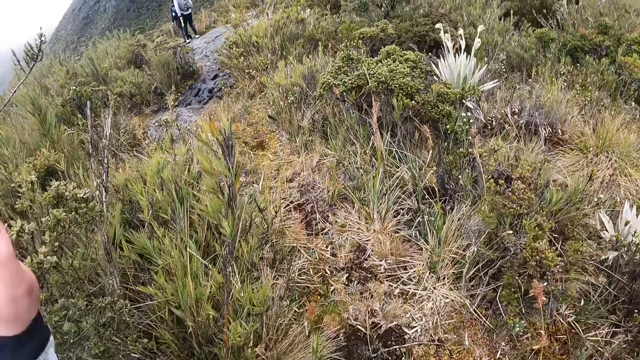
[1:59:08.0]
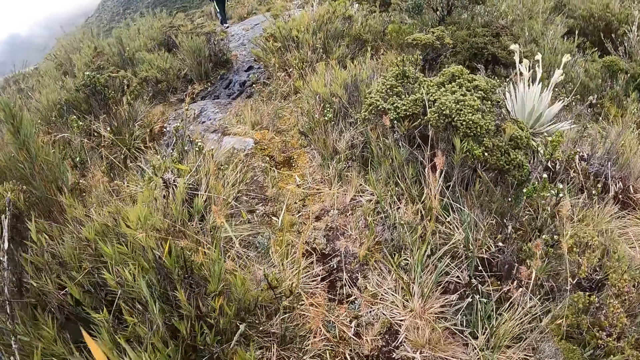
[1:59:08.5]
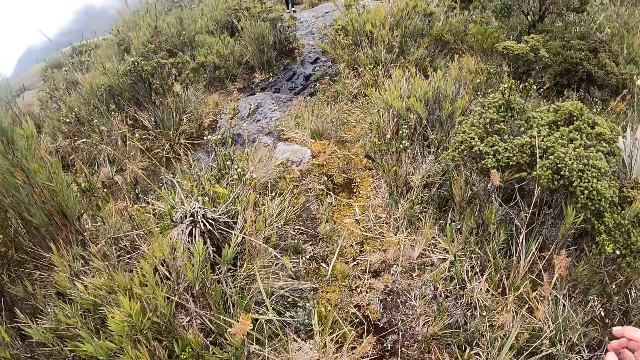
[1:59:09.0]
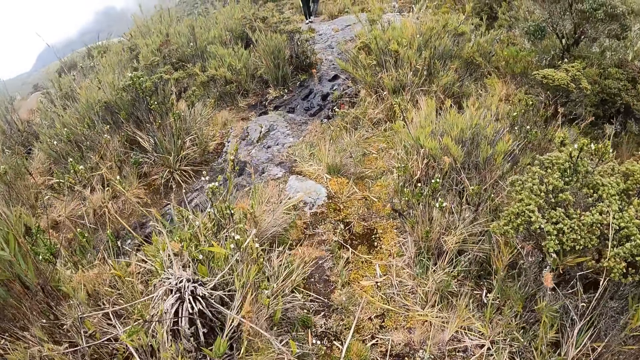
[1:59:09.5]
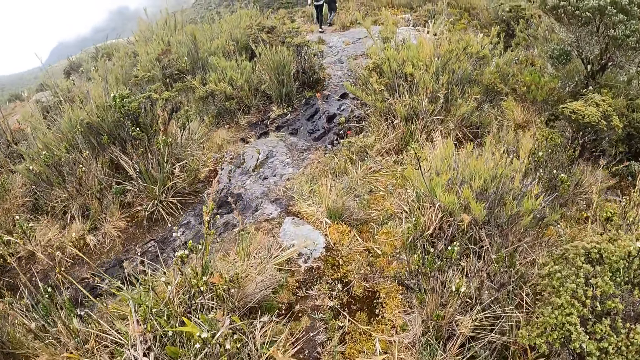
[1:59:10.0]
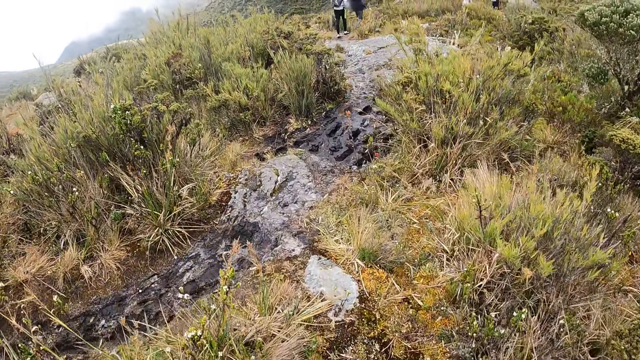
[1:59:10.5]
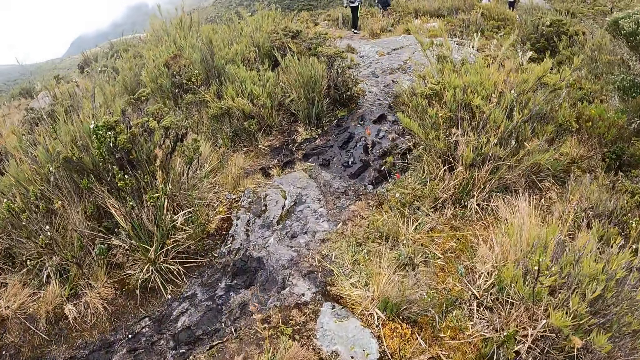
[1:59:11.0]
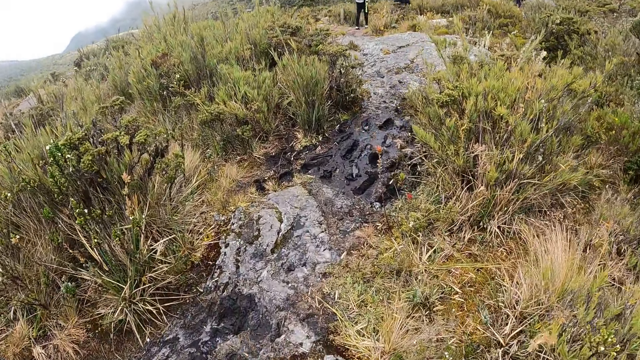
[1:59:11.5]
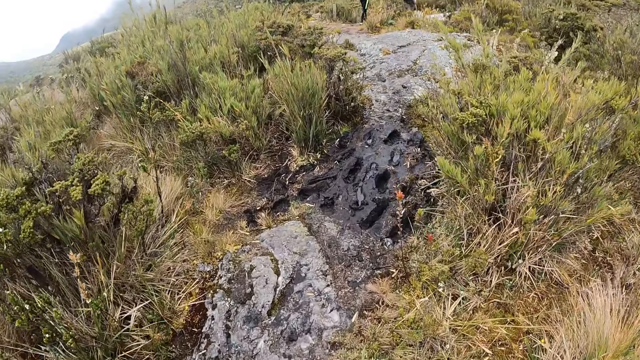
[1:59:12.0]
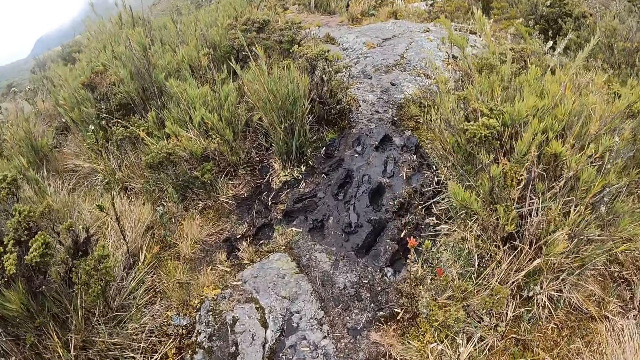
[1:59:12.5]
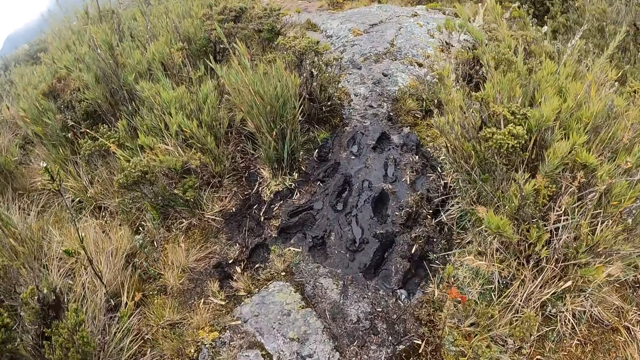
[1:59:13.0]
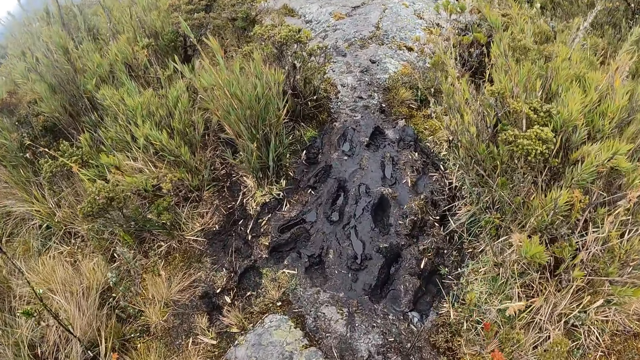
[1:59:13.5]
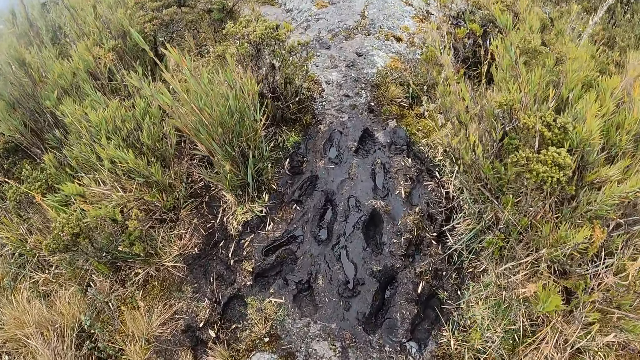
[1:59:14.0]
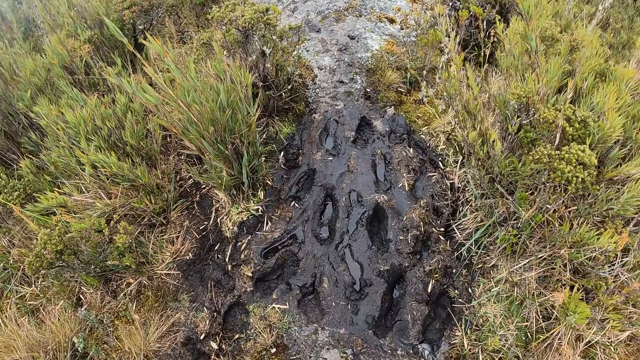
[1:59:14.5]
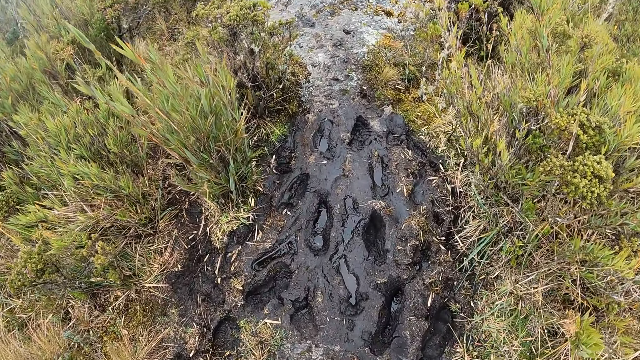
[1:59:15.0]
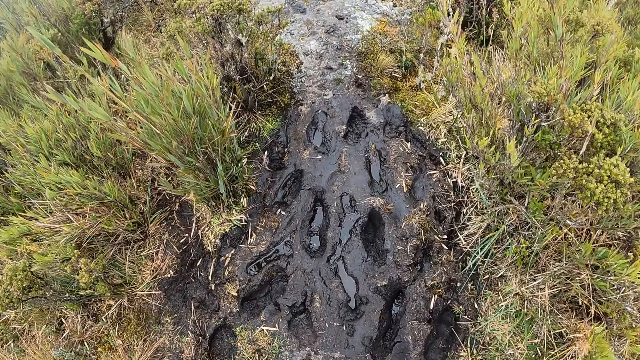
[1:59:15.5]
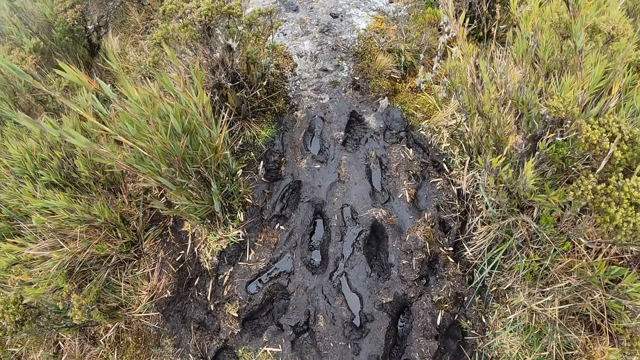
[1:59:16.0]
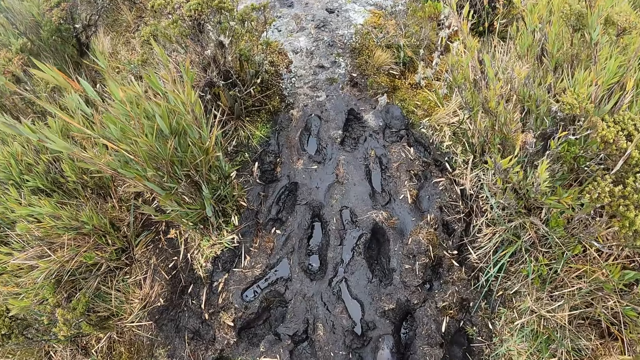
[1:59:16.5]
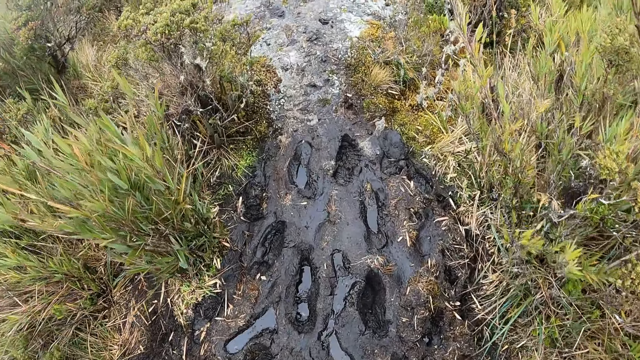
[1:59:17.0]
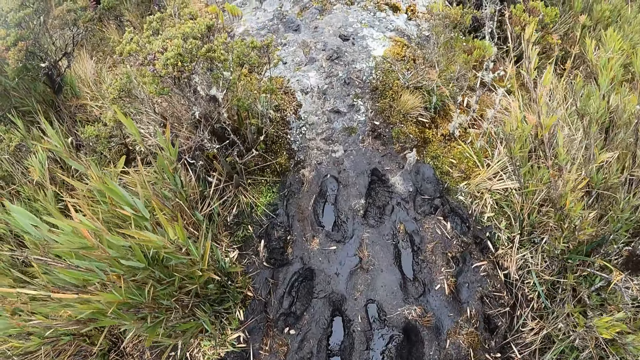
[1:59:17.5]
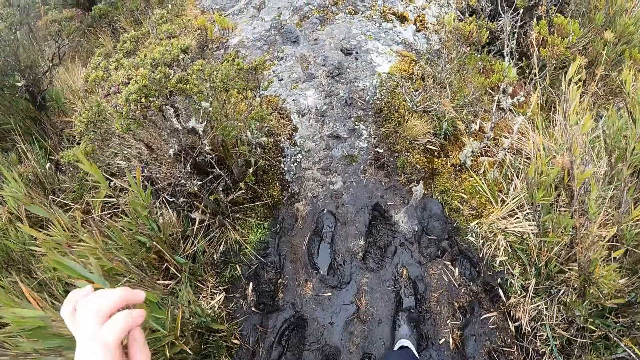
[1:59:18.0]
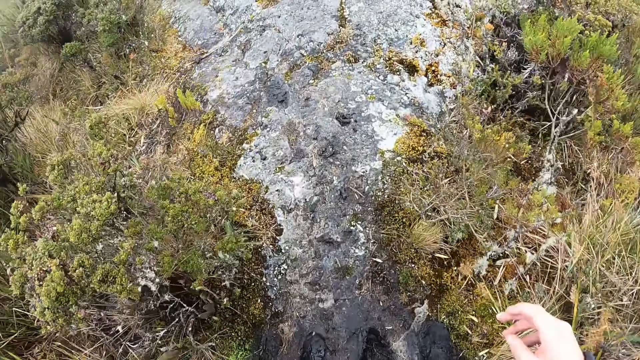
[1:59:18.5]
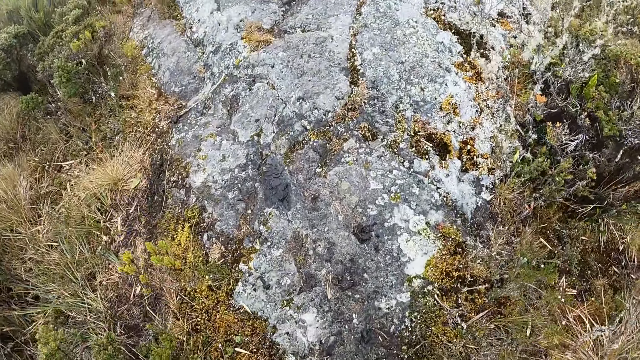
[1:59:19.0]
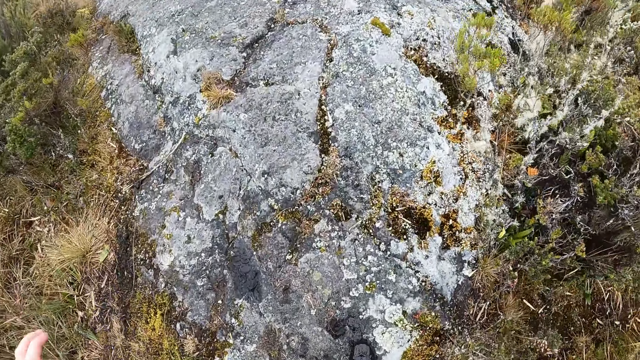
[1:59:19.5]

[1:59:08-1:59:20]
The camera wearer climbs up the mountain. They lift the hand up. They climb up the mountain. They lift the hand up.

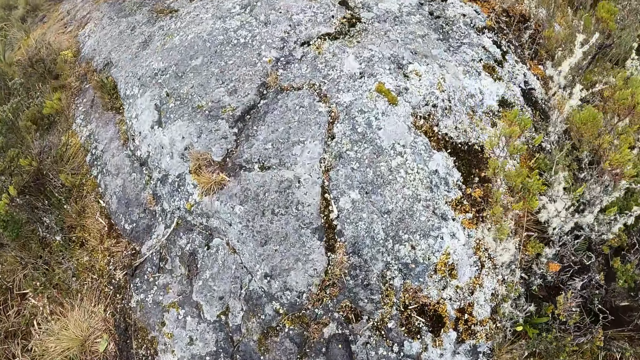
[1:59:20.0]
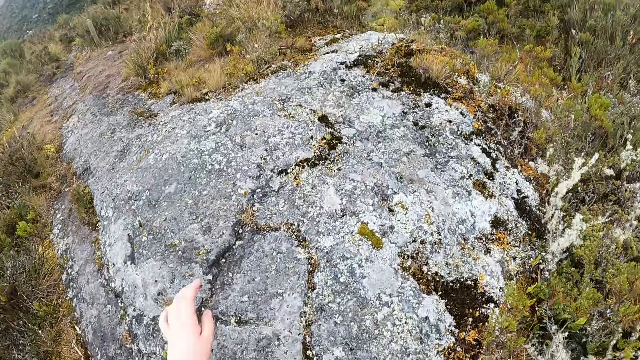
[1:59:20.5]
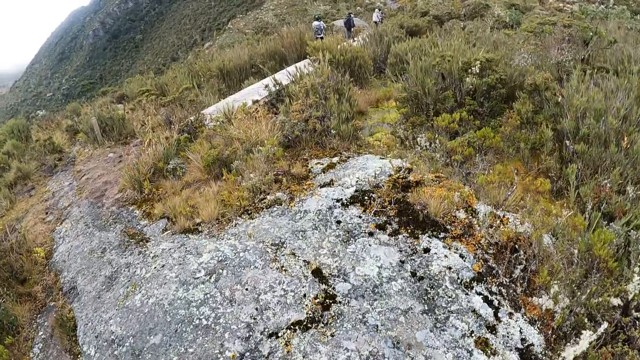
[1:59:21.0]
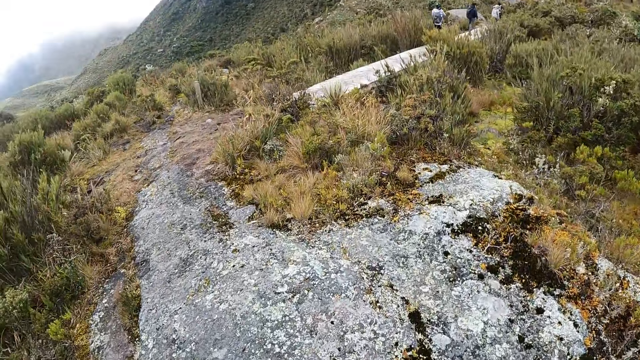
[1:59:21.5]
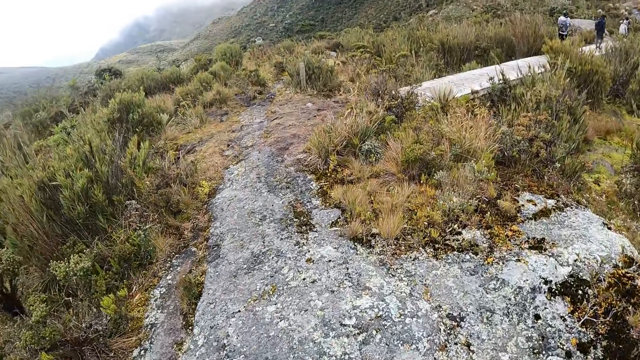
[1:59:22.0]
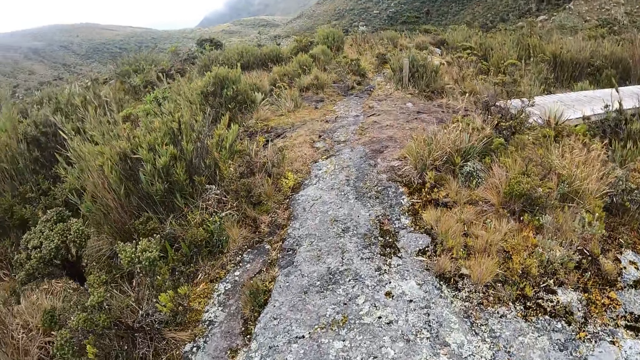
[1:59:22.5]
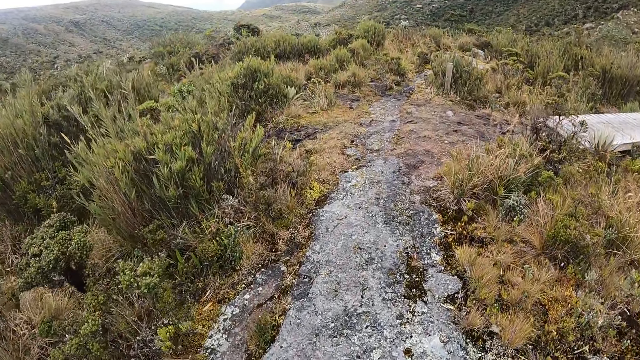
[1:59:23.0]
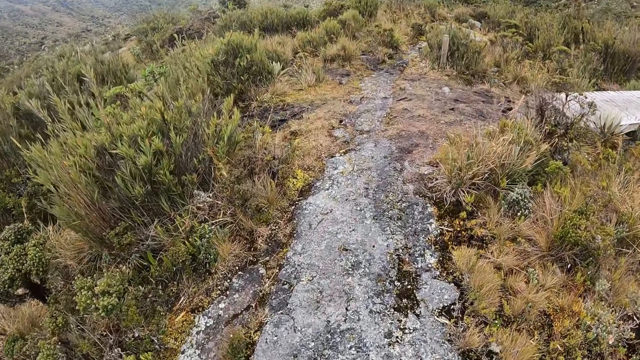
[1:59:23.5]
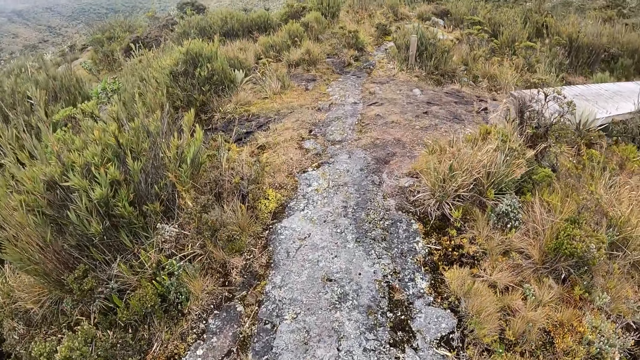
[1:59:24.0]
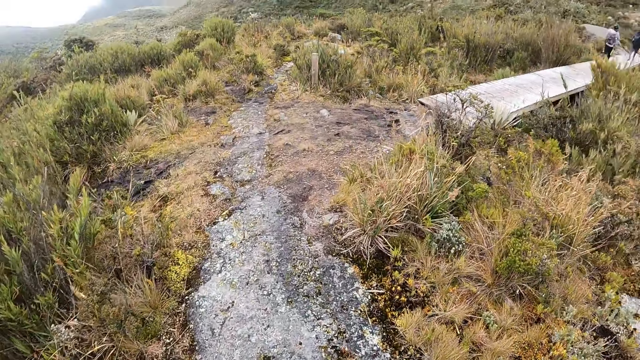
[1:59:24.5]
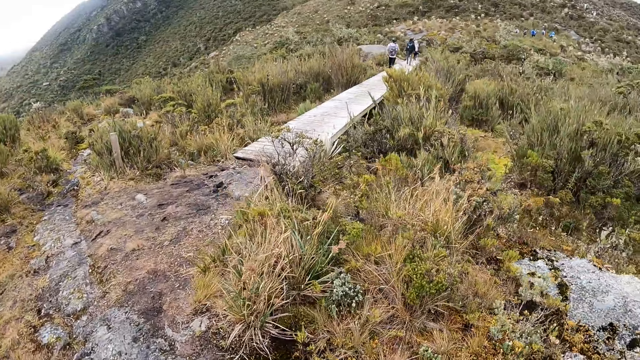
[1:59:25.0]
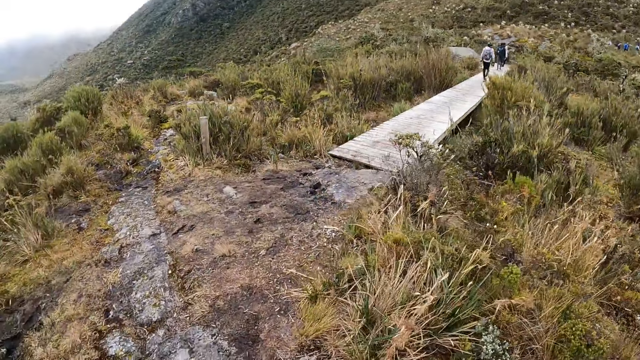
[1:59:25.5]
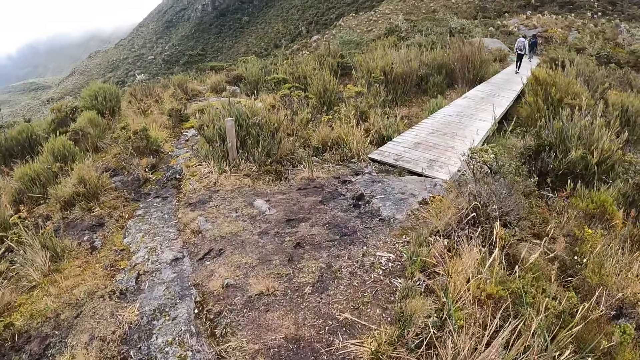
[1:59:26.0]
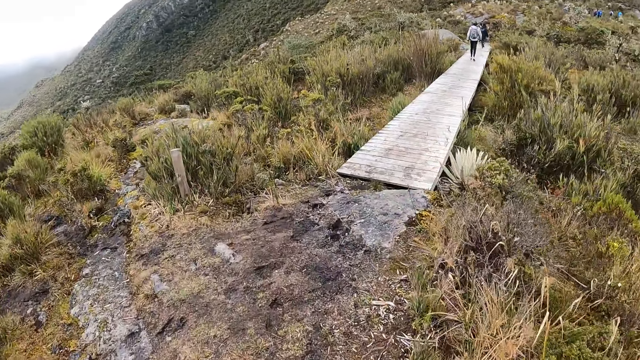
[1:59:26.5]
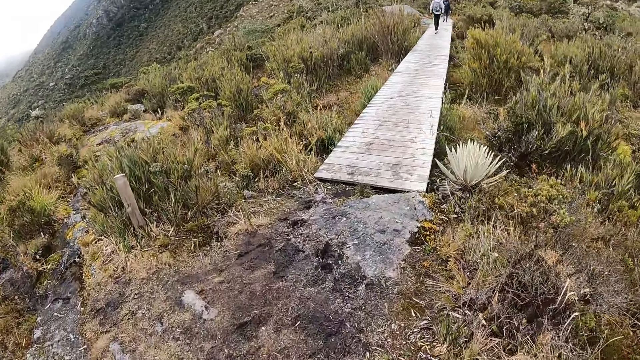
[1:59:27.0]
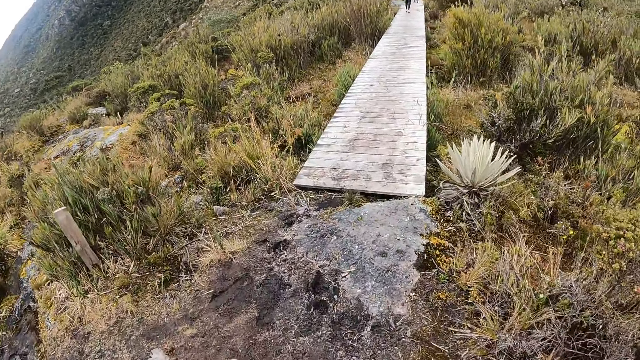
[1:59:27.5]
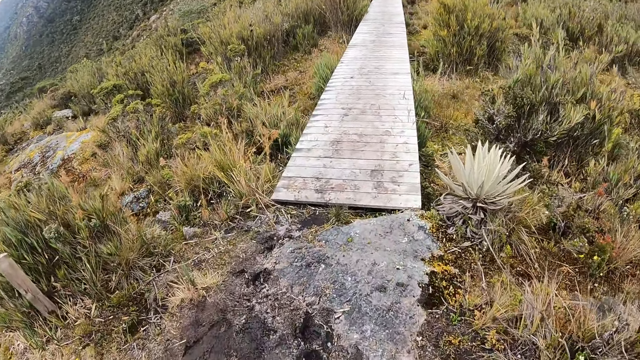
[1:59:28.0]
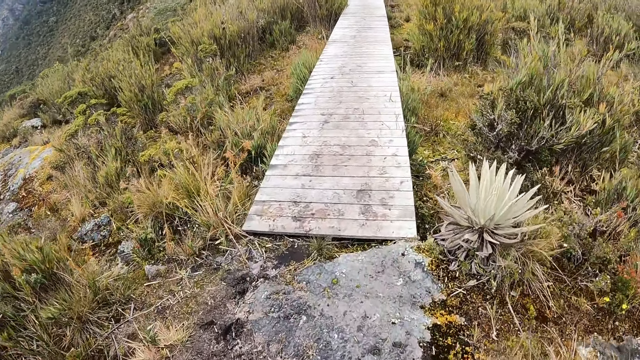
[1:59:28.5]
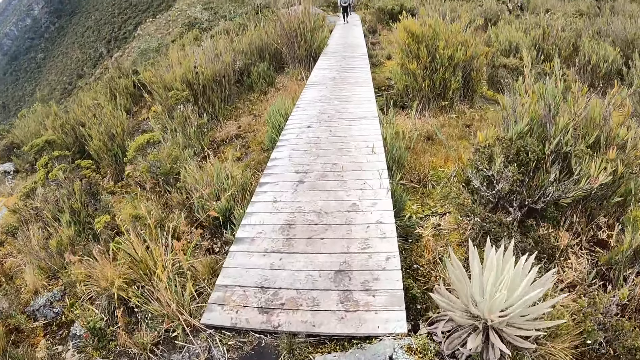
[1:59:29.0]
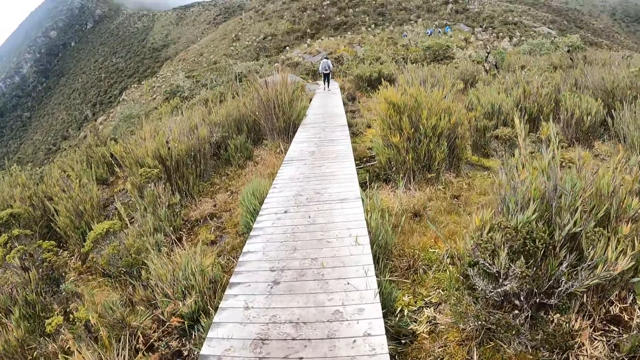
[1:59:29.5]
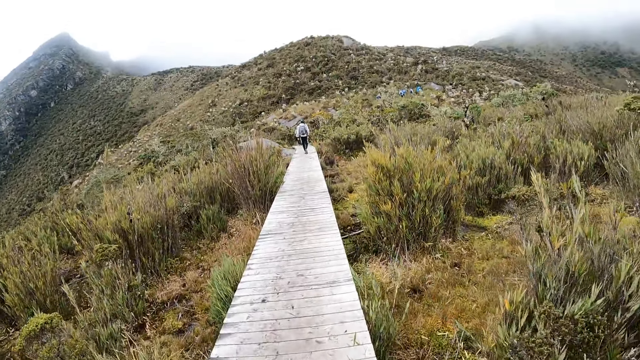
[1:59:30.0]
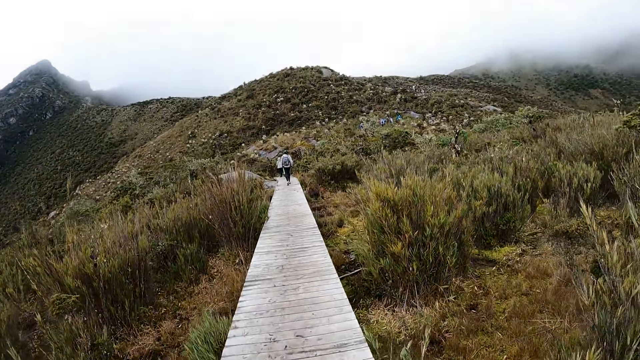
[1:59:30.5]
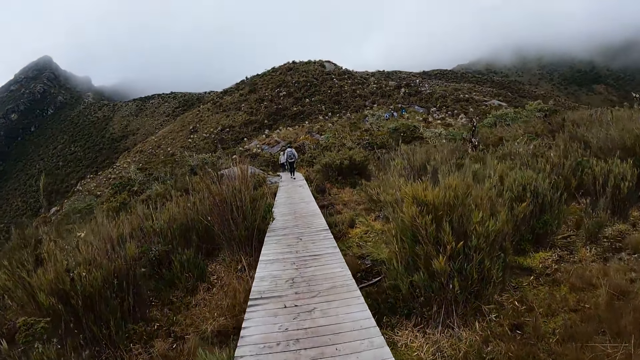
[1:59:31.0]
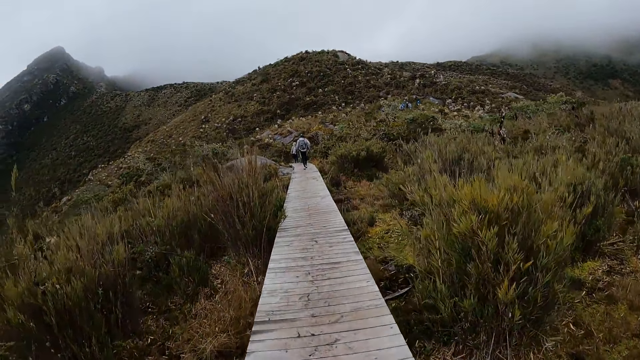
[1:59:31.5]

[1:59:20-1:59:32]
The camera wearer climbs up the mountain. They lift the hand up. They climb up the mountain. They step onto a wooden bridge.
